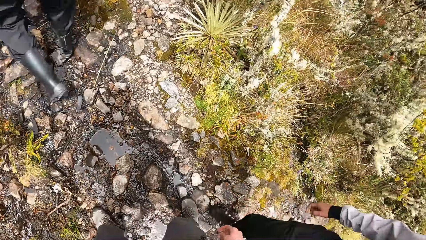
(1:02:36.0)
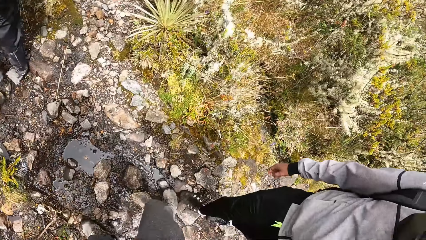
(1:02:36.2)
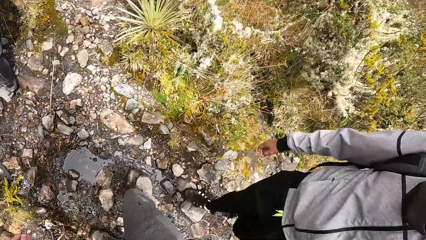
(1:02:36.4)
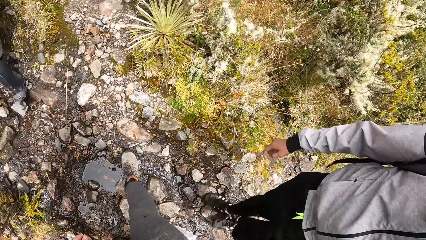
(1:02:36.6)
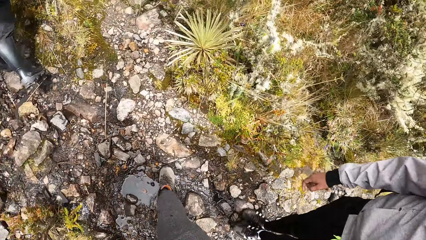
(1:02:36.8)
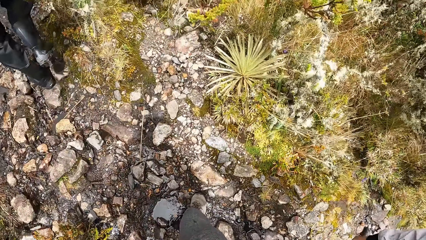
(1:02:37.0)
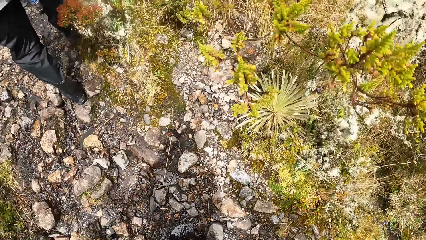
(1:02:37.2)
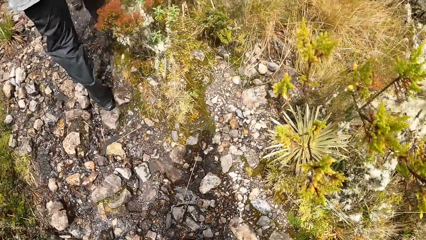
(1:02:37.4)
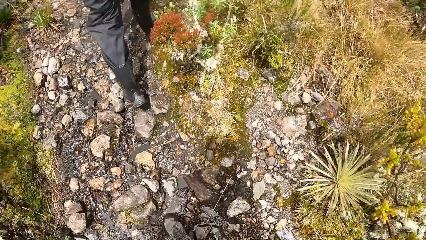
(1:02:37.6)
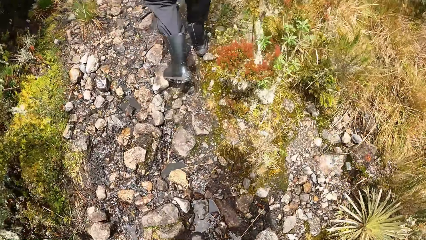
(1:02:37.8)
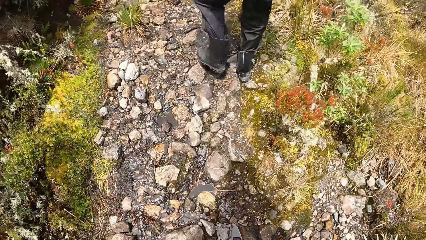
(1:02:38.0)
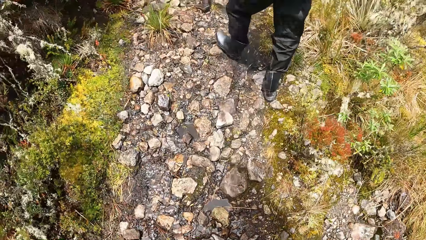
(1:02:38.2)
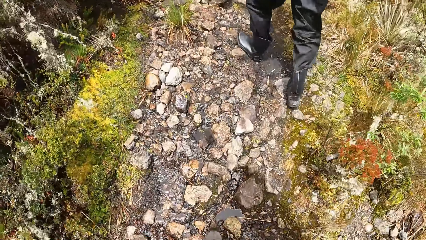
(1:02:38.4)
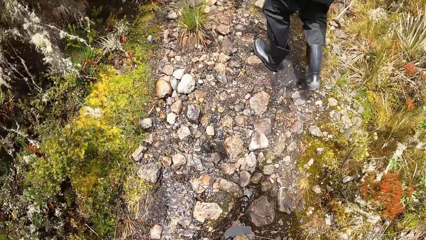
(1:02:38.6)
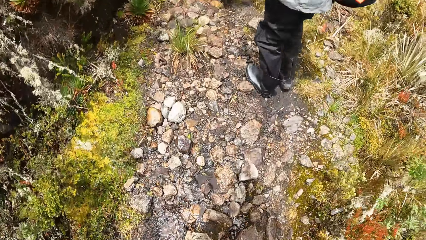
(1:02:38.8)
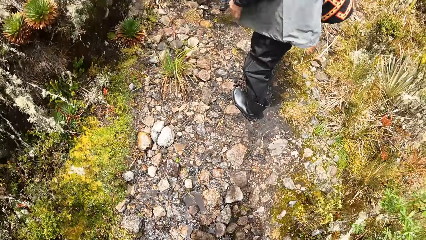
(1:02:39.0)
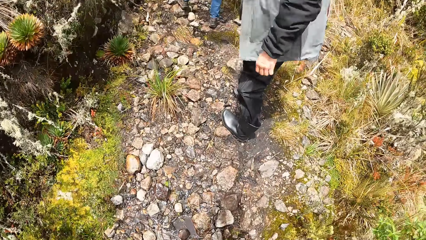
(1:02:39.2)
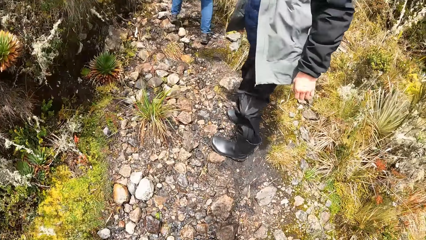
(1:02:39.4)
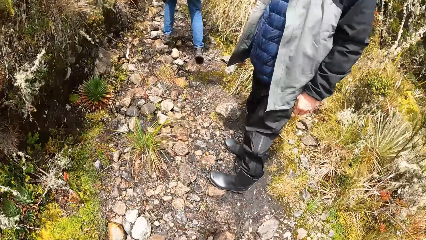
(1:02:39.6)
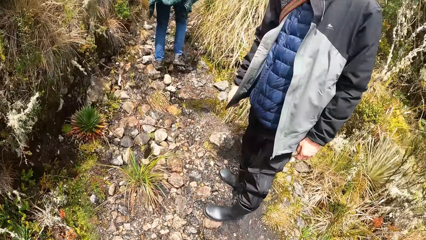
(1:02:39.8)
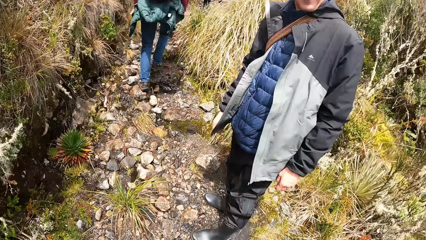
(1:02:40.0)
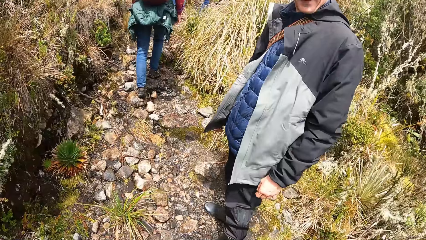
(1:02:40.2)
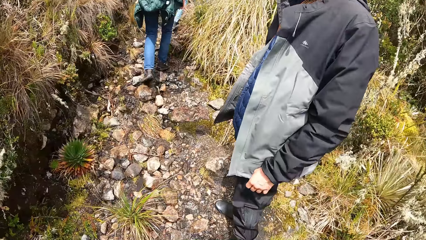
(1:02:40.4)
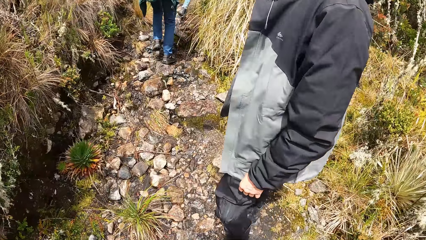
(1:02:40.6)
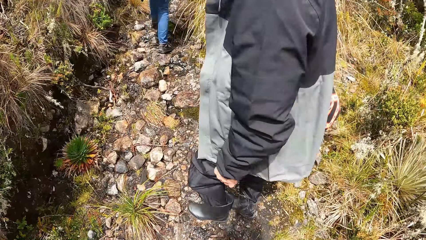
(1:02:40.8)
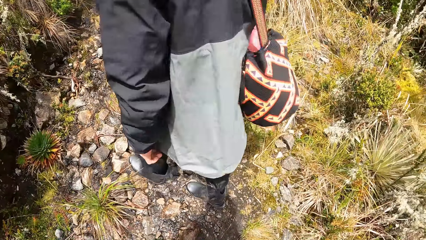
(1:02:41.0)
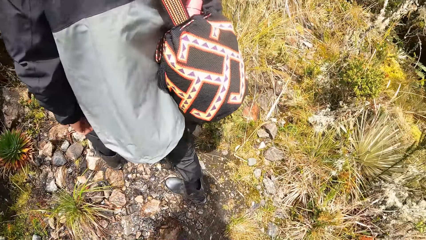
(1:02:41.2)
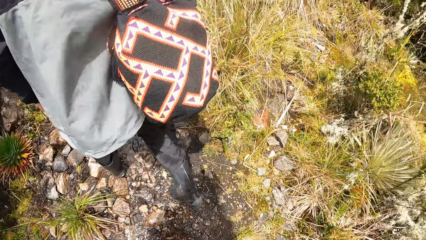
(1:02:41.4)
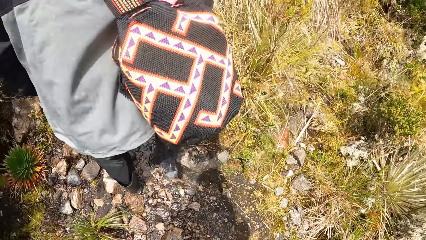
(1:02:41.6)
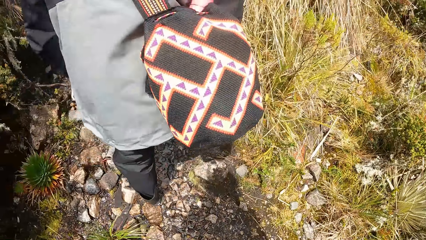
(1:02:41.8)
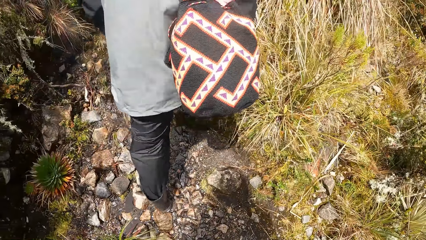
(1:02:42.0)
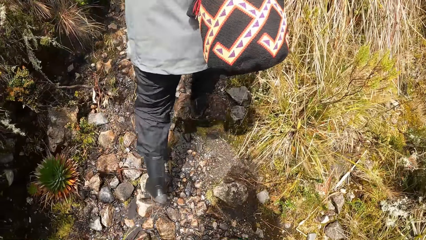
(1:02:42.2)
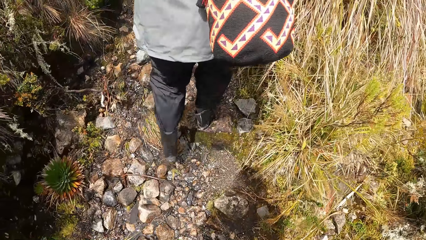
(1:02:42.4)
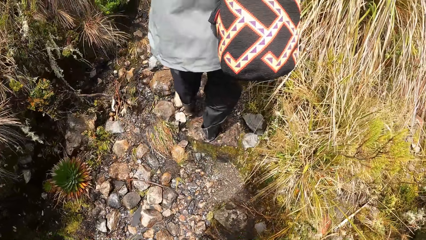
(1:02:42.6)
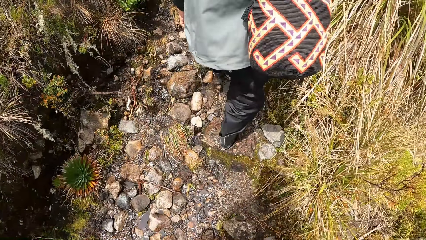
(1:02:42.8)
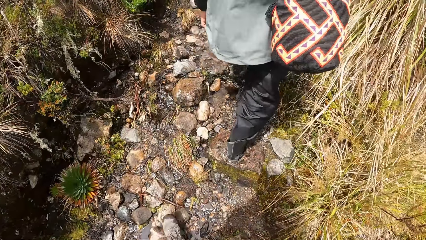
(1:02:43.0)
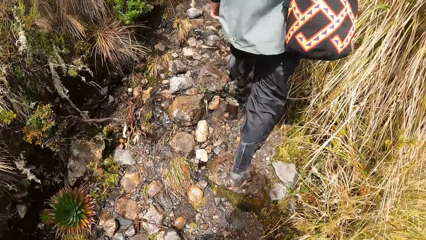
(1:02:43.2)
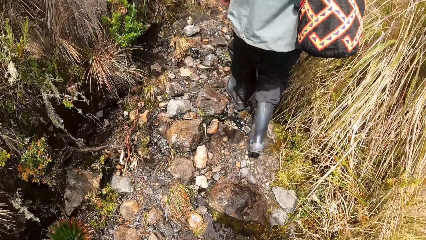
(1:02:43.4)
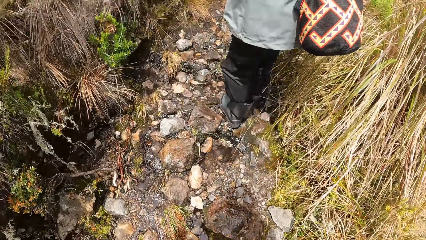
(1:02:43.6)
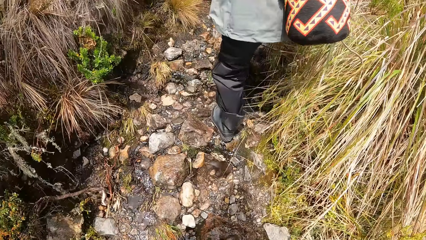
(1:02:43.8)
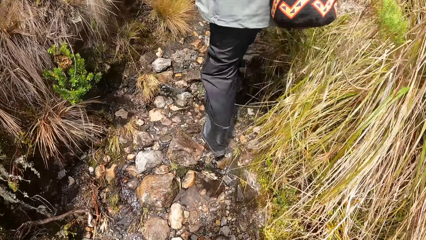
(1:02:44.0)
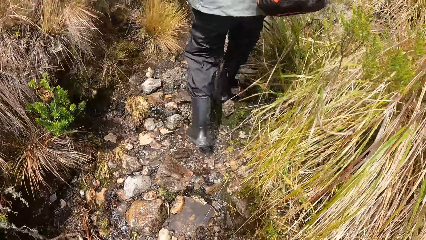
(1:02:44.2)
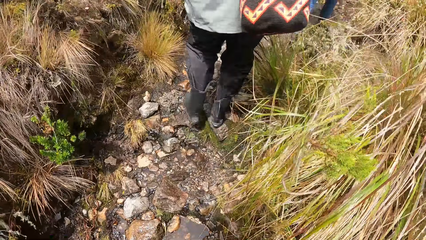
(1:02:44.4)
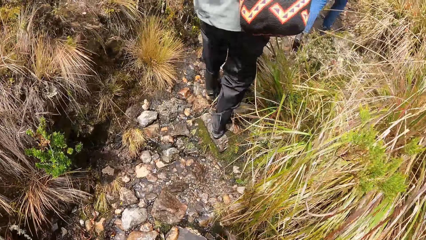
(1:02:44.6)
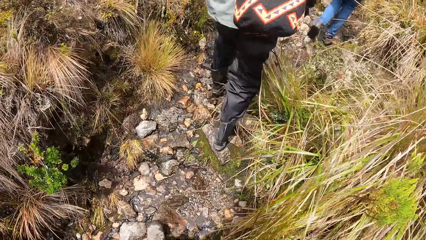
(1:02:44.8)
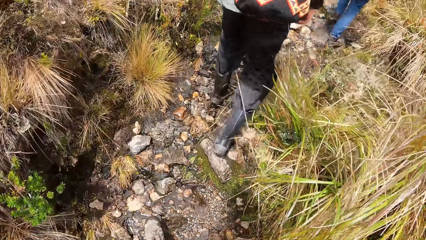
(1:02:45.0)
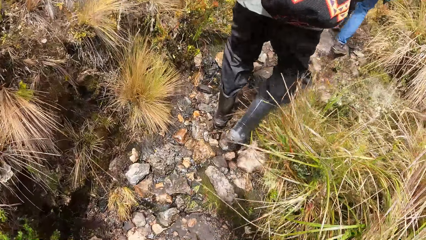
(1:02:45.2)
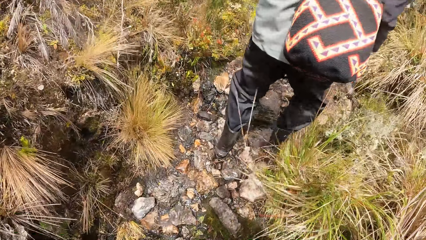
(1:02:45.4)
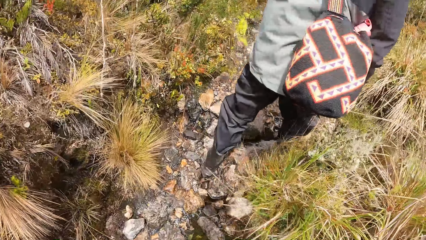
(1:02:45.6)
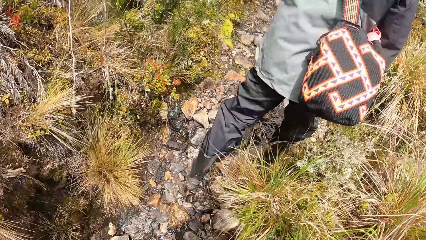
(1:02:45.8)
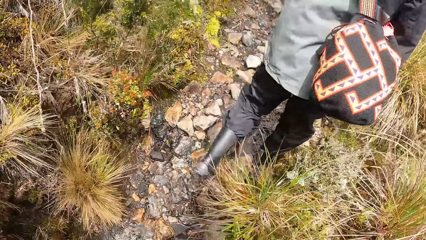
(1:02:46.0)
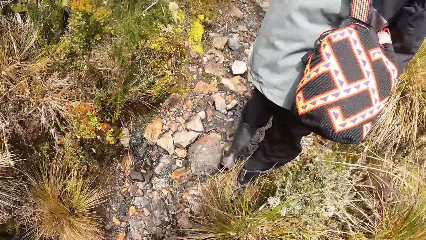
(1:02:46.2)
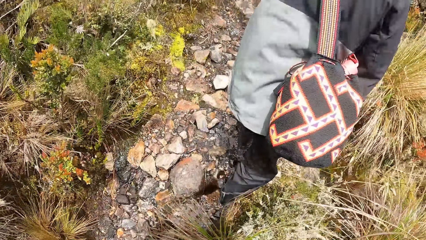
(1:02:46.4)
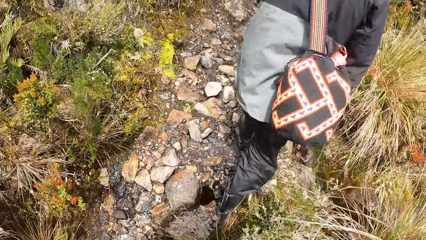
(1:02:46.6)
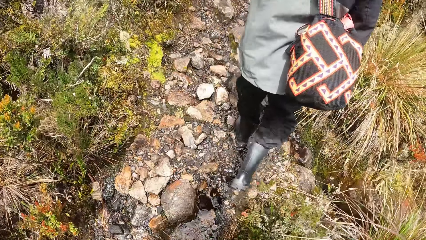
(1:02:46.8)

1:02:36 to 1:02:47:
The man stops walking in the rocky path. The man looks at the camera wearer. The man walks through the rocky path. The camera wearer walks on the field.

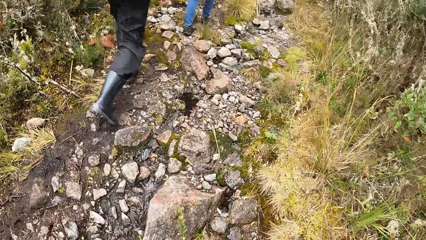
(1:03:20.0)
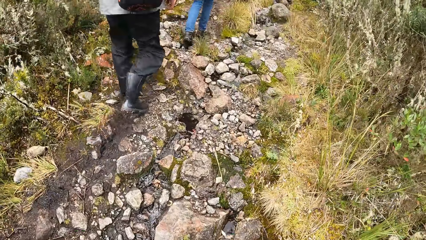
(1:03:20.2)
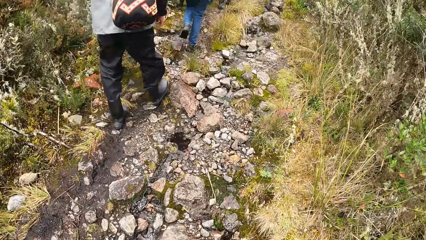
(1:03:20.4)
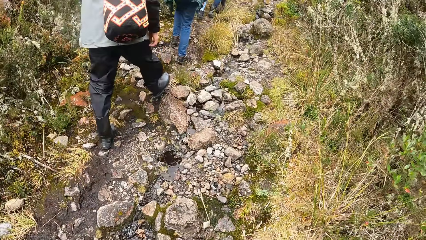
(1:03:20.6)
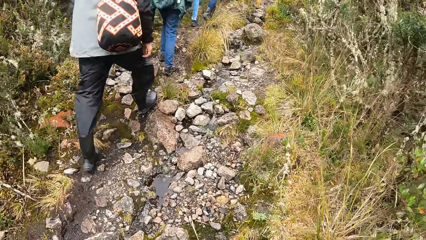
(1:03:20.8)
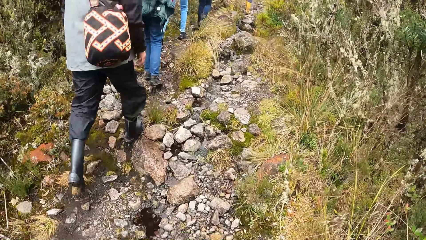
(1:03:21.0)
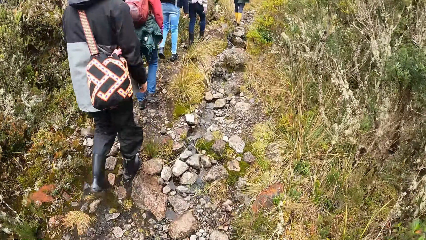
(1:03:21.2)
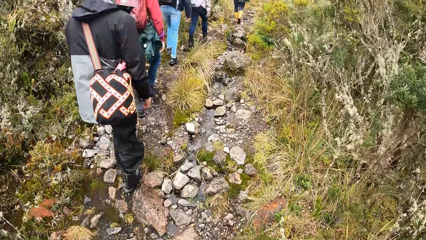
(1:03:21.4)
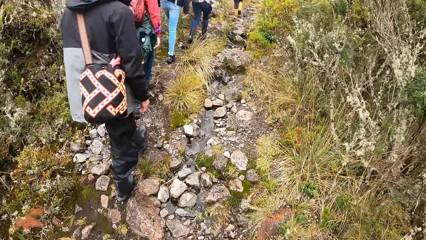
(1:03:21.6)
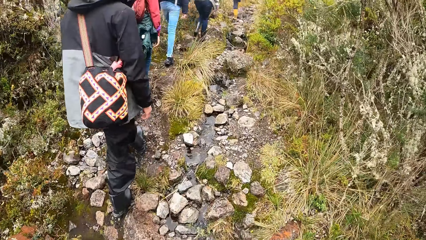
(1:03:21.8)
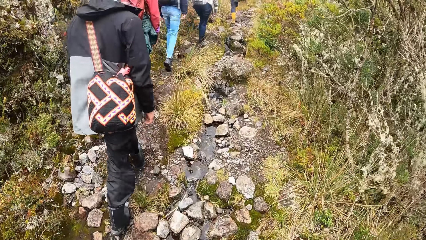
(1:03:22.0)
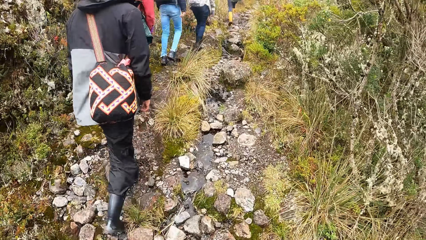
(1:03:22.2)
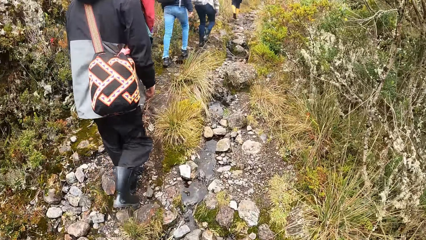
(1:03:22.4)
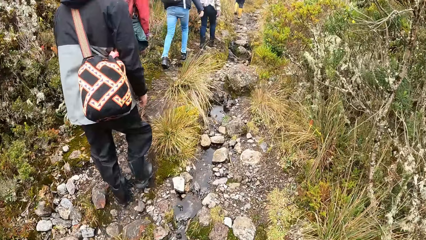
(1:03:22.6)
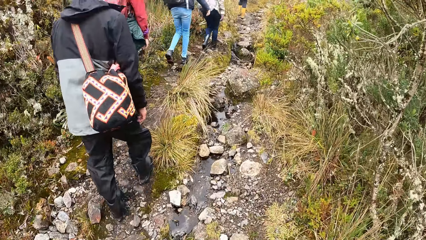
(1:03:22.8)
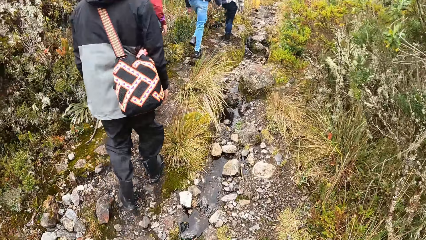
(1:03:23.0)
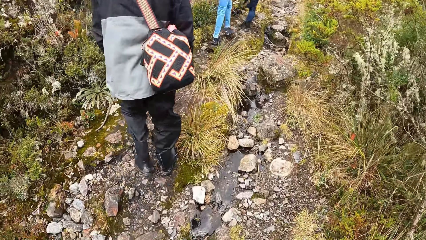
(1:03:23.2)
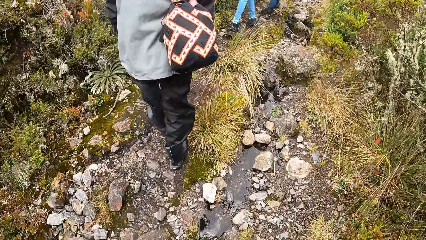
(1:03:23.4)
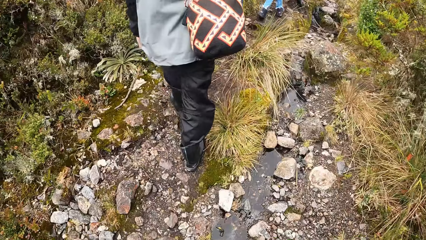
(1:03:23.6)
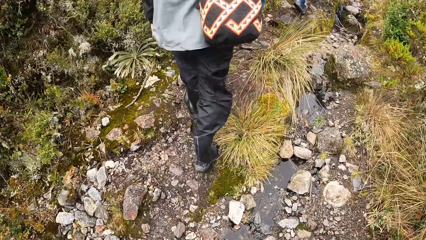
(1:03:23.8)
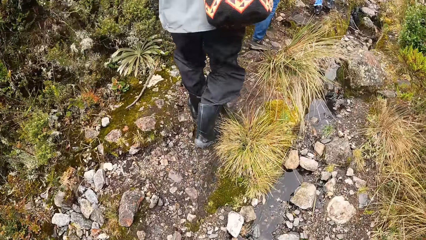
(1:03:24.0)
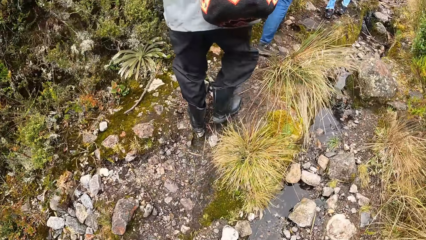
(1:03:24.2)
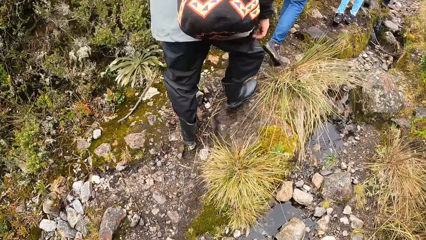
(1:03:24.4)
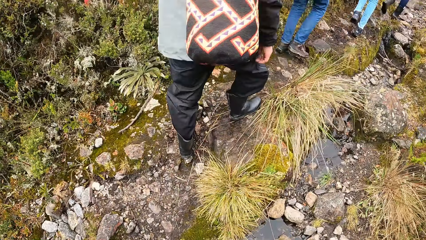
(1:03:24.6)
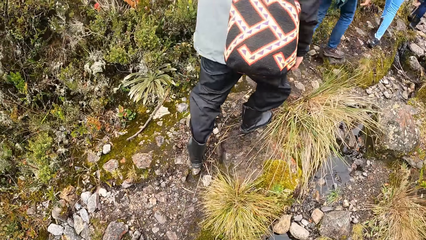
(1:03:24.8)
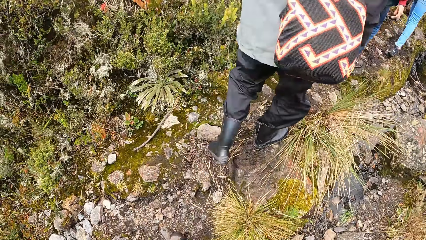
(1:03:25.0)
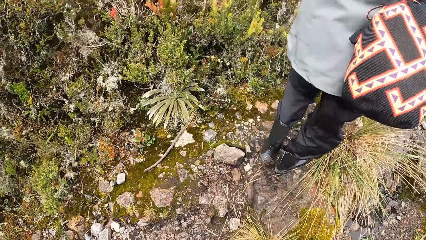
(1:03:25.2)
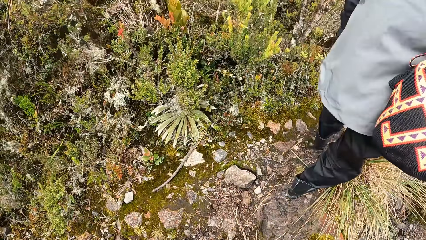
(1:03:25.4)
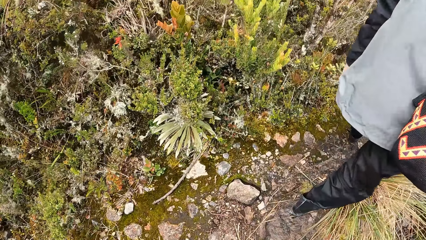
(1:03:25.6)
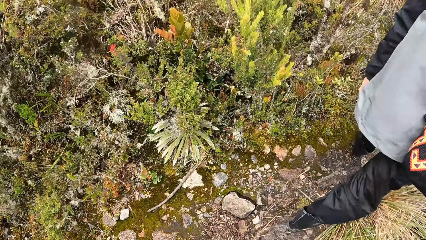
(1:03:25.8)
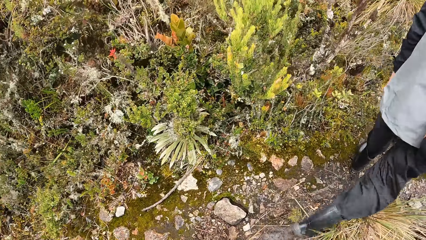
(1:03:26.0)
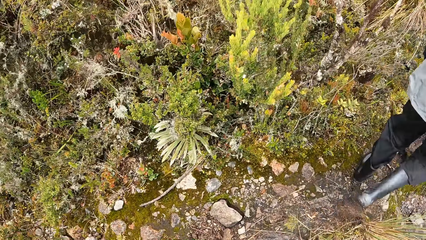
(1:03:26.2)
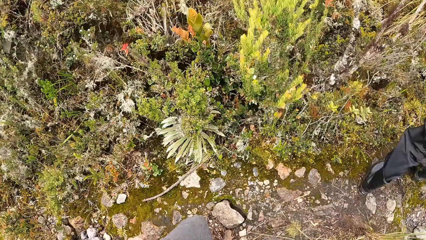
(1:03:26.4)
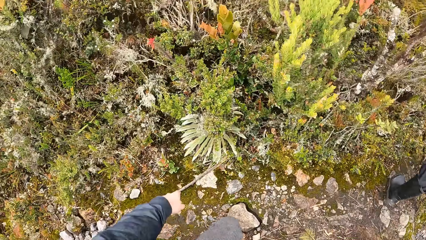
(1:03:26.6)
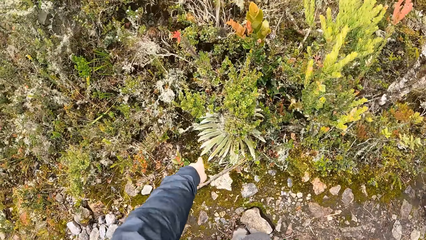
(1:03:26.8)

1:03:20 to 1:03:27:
A woman walks along the pathway of the forest.
